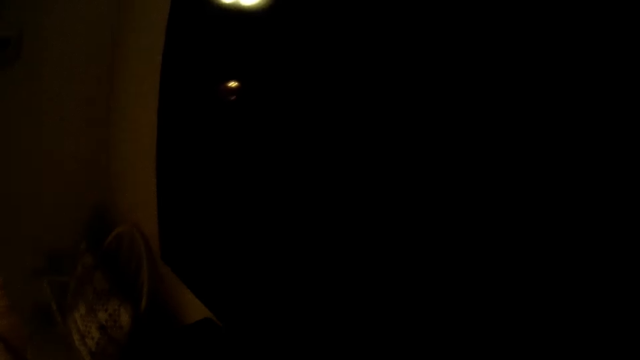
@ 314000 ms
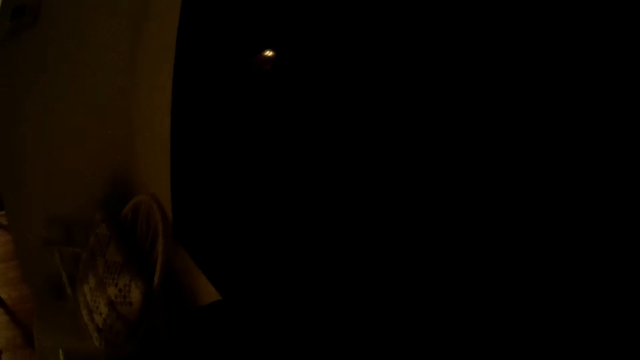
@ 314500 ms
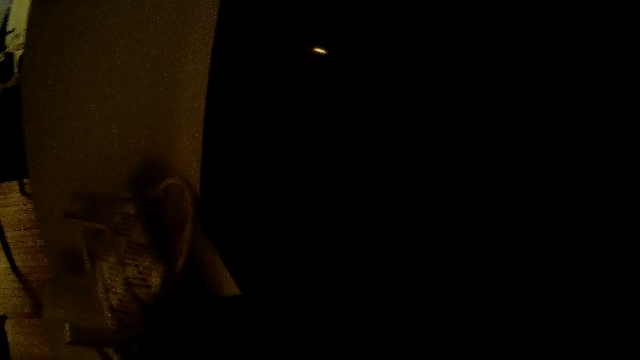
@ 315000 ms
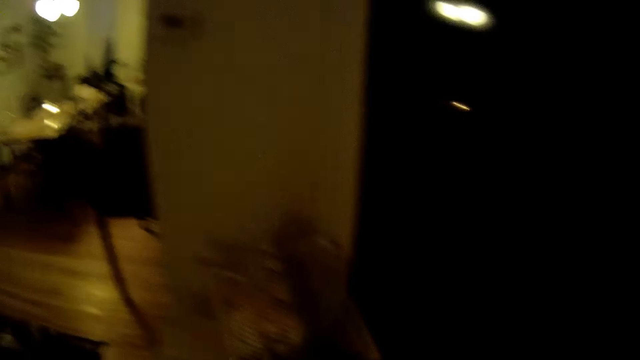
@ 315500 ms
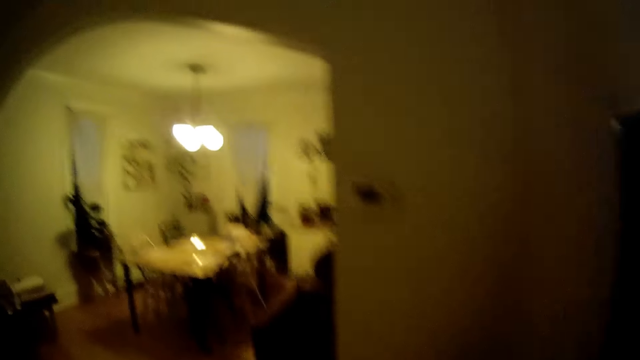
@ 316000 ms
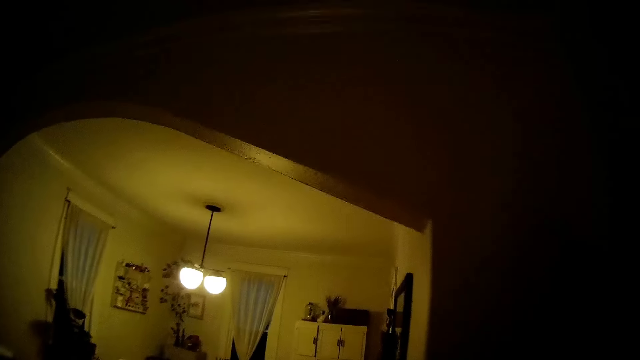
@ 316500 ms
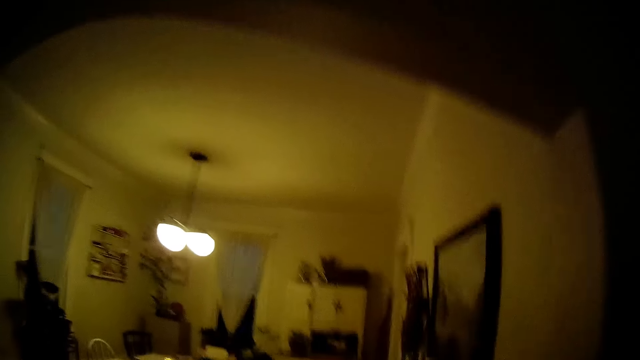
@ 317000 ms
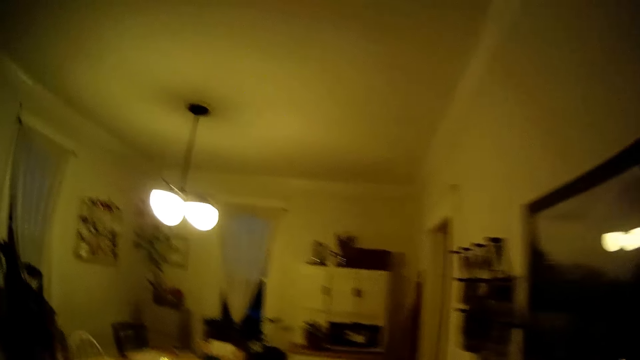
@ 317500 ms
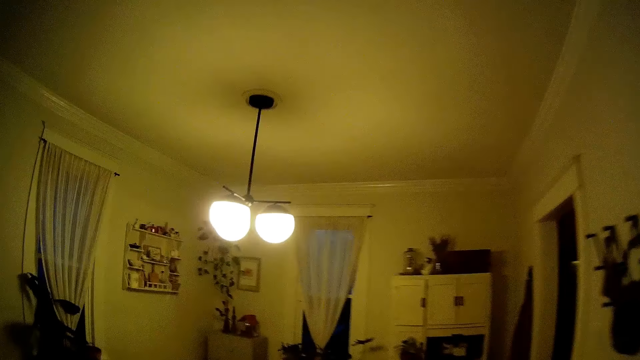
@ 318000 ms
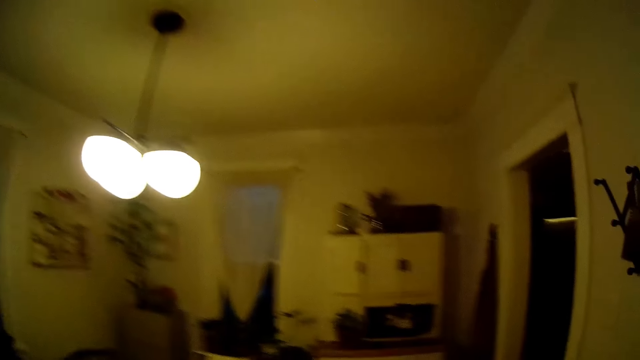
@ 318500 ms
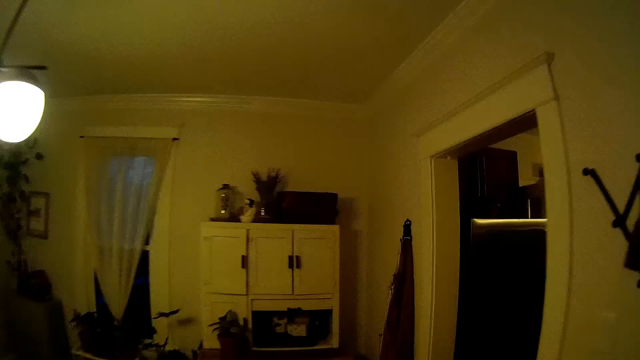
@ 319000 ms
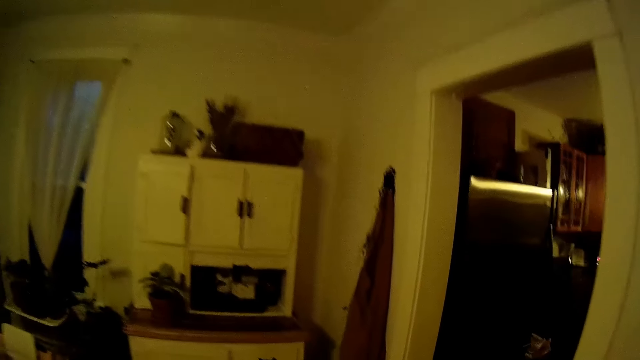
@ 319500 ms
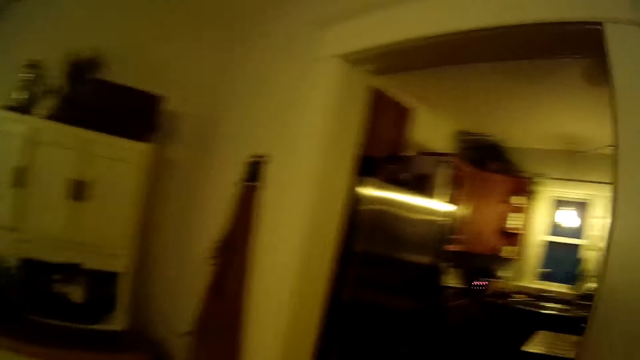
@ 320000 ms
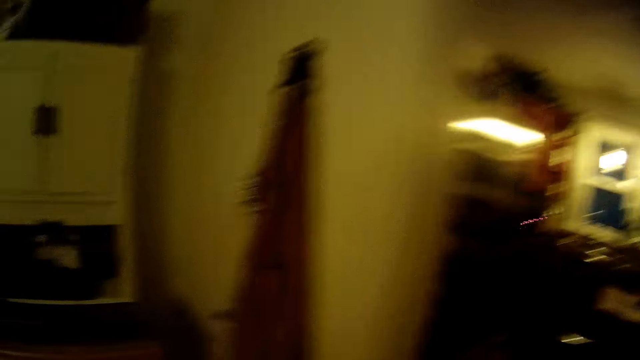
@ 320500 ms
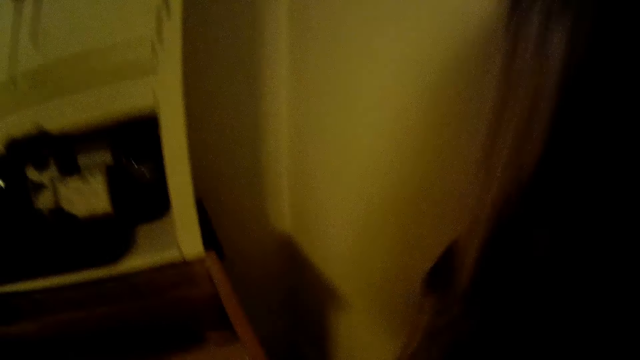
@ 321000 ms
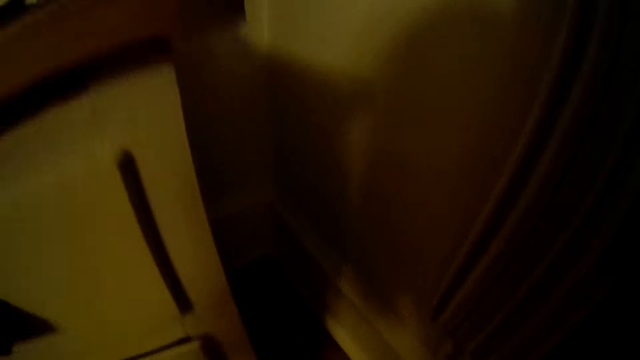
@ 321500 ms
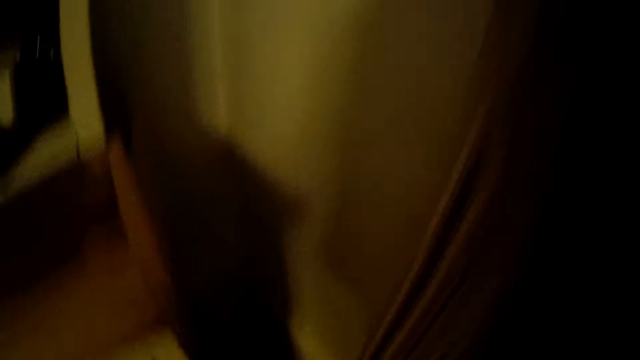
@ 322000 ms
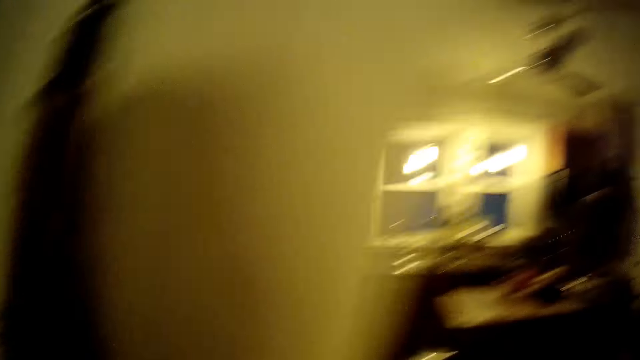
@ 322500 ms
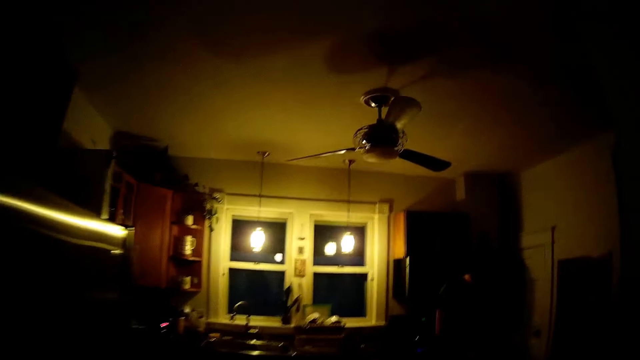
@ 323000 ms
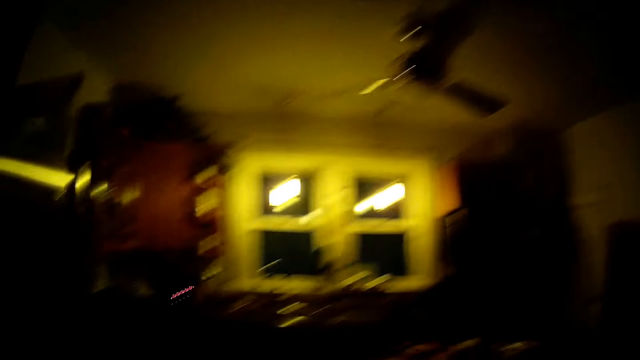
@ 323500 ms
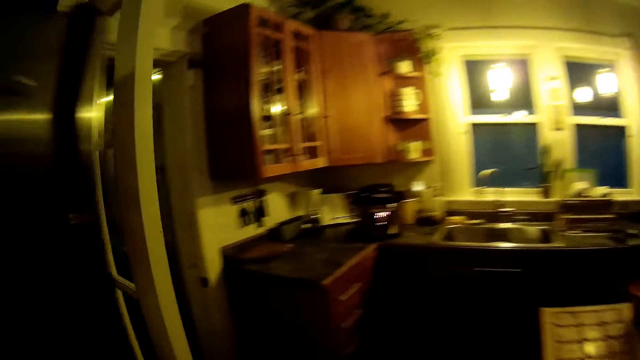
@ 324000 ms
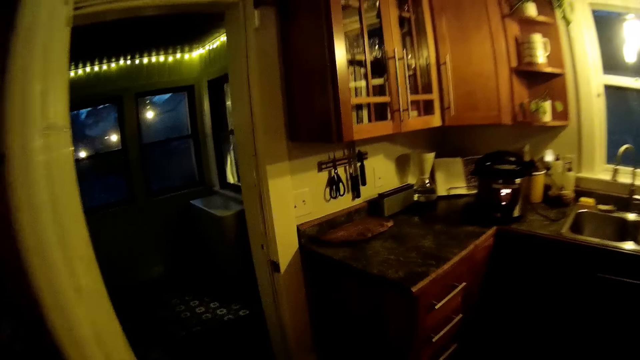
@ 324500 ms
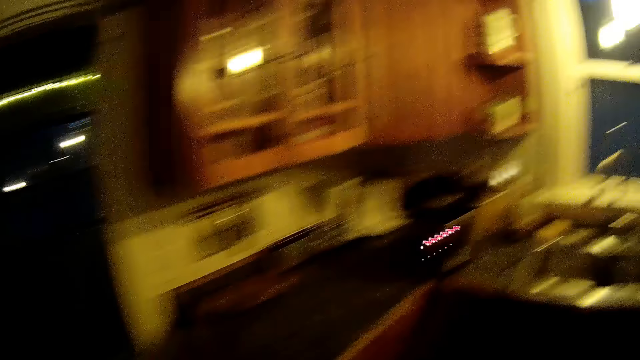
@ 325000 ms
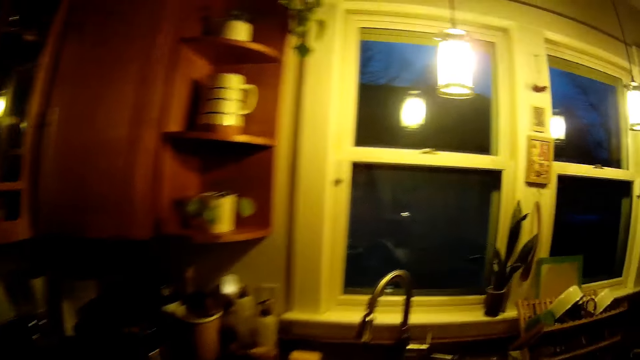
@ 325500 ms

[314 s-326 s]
The camera wearer converses with the man. They walk towards a dining room. They pick something on the floor. They walk into a kitchen.

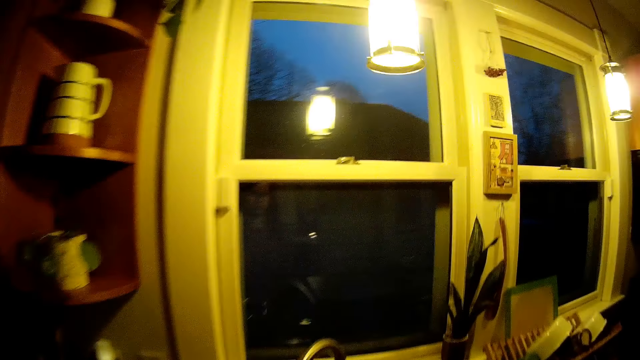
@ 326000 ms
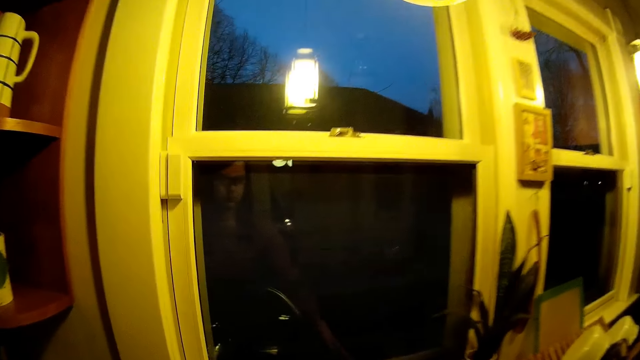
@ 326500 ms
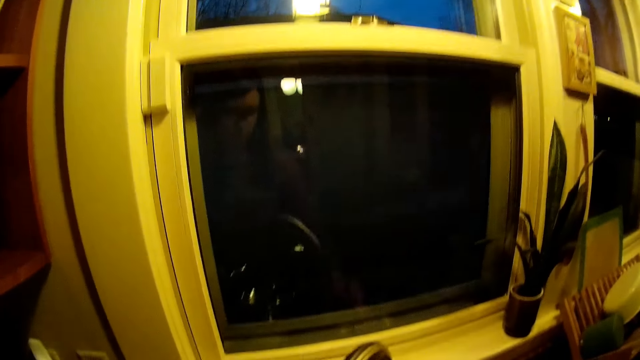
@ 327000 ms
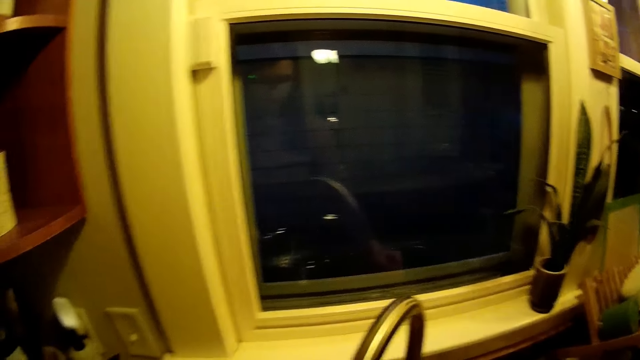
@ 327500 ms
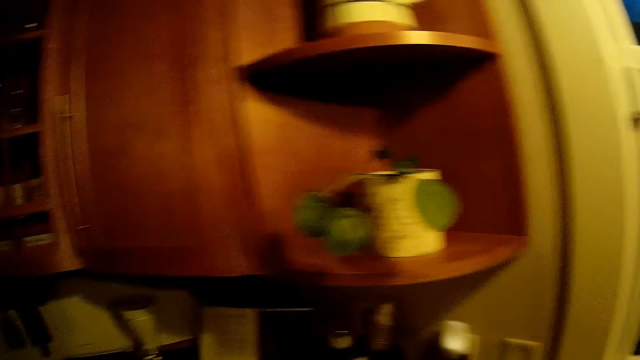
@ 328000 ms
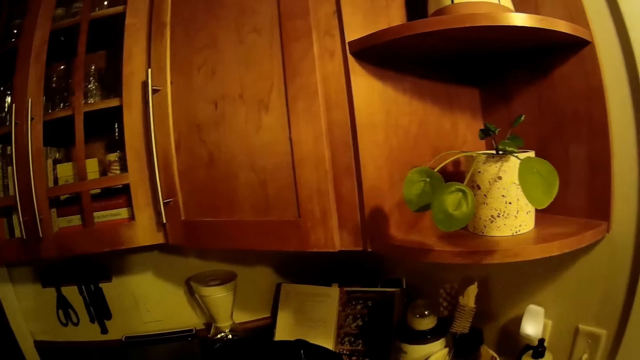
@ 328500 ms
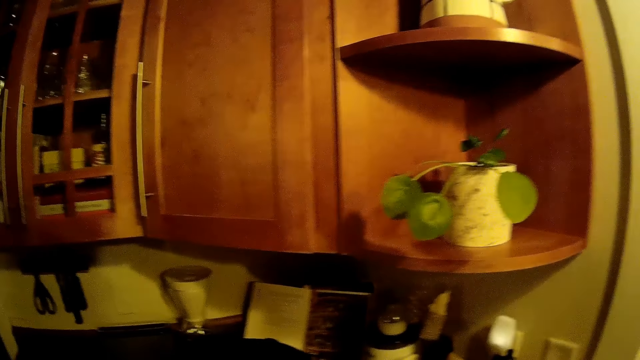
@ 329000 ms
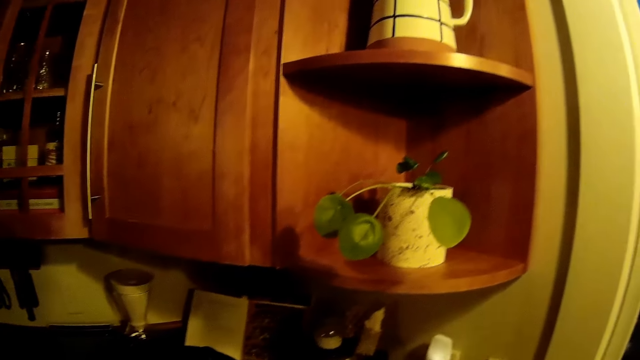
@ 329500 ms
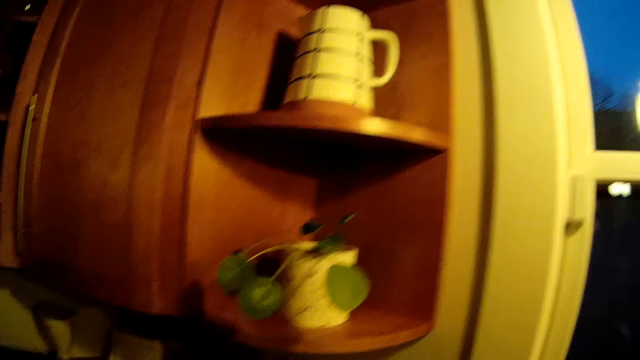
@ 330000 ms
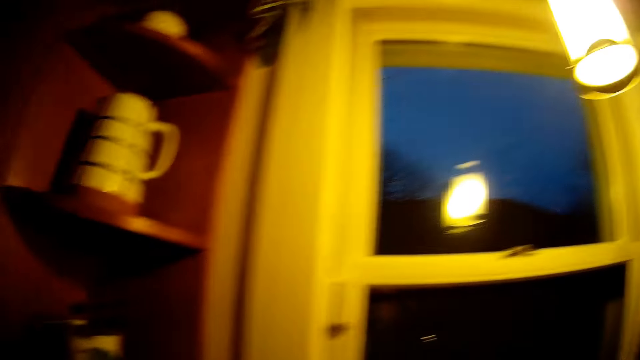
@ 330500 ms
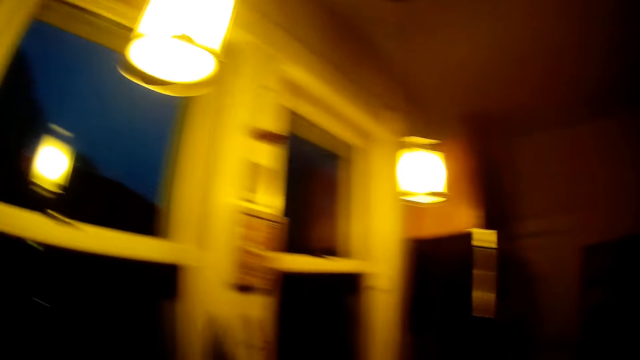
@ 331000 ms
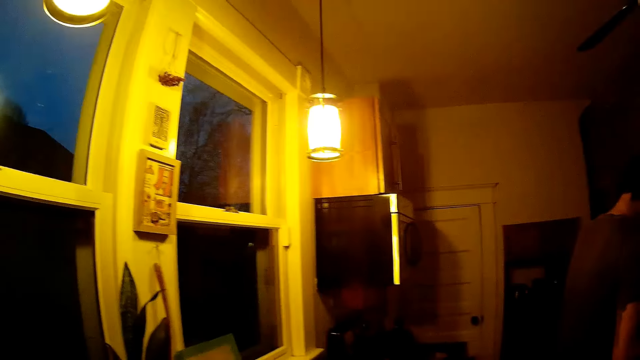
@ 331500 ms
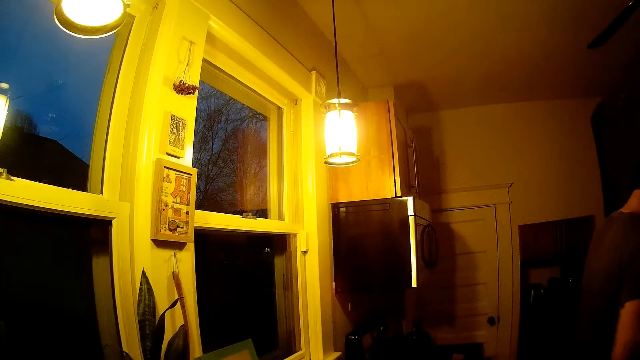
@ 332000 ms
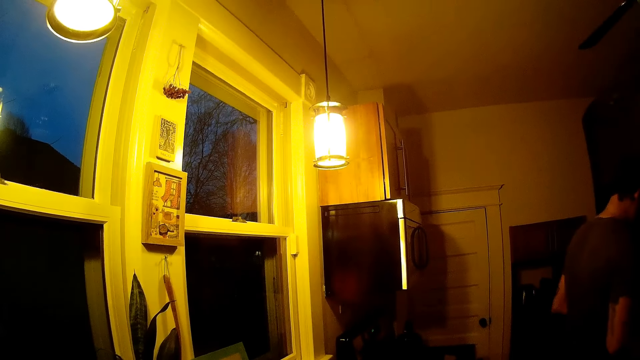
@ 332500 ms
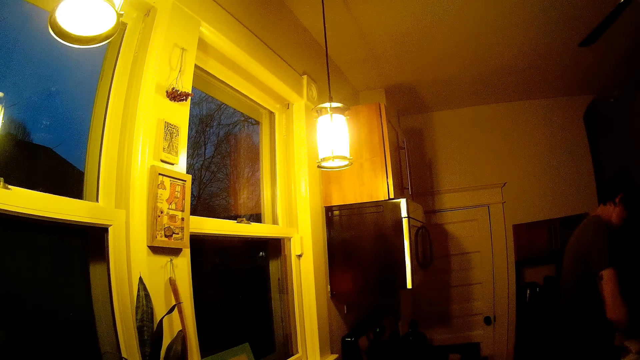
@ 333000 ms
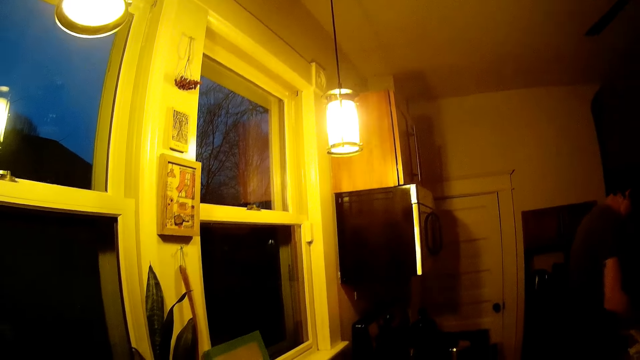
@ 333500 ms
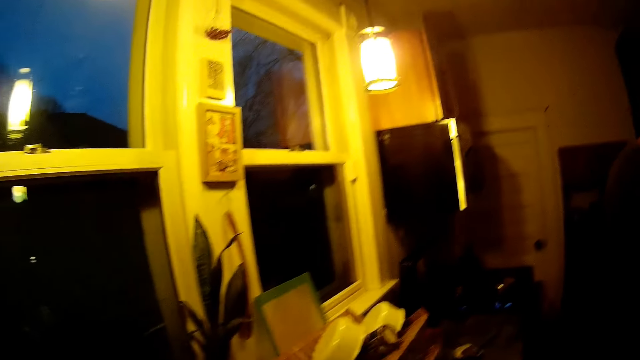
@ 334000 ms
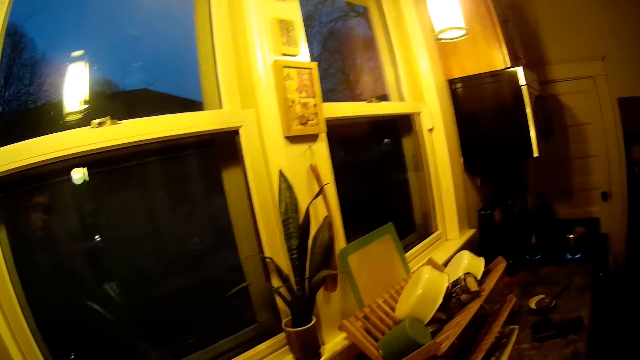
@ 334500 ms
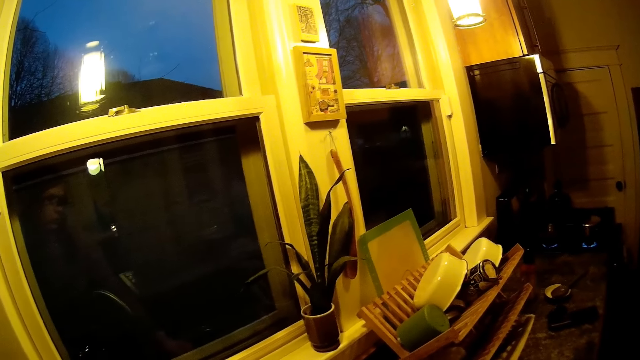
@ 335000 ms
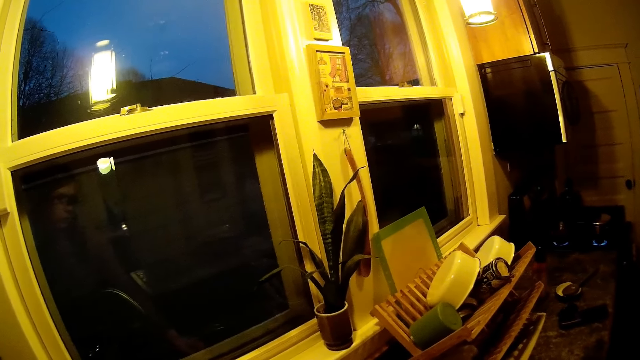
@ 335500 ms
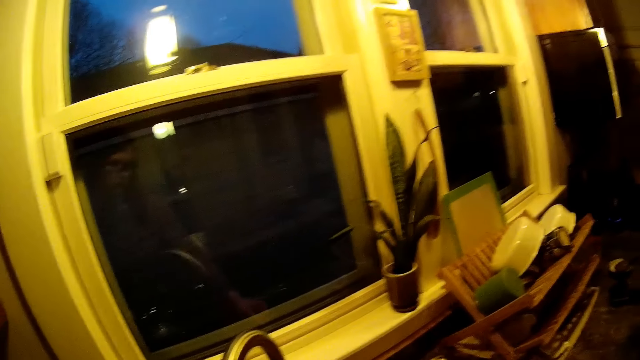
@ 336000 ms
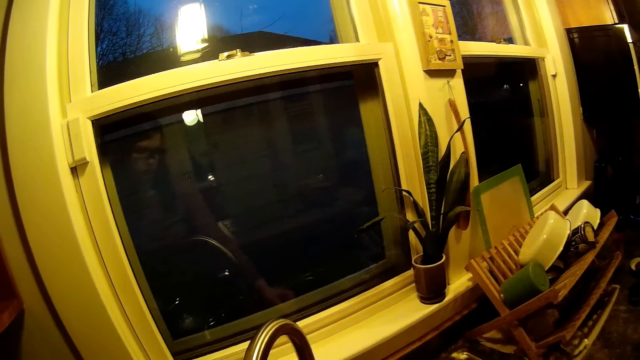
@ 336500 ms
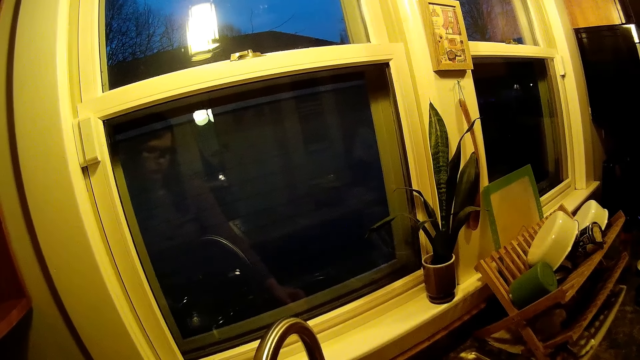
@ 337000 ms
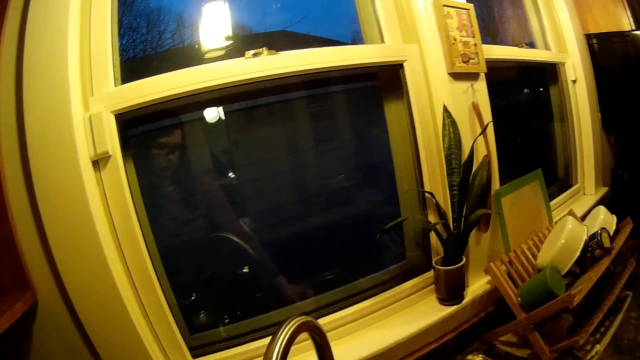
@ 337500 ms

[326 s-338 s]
The camera wearer turns on the tap. They look around the kitchen. The man stands in front of a cooker.
